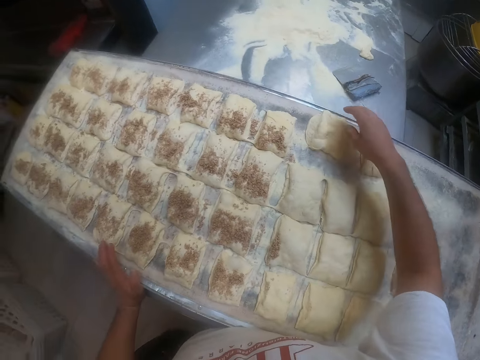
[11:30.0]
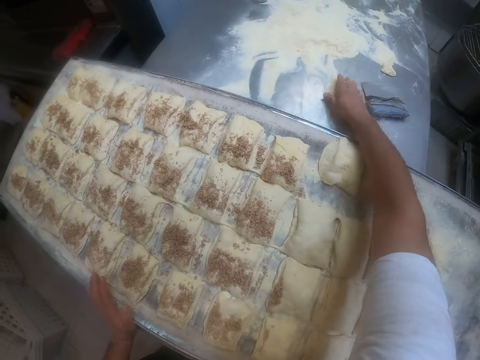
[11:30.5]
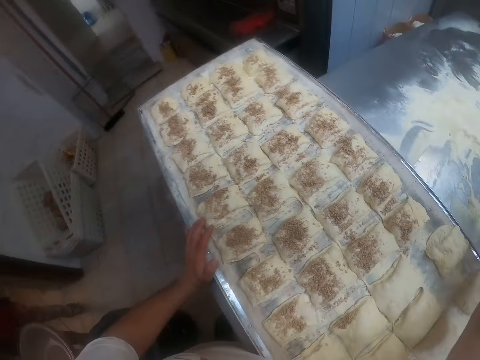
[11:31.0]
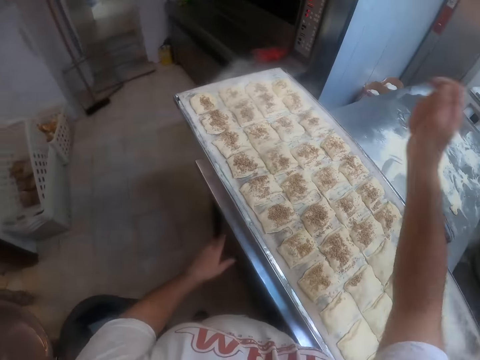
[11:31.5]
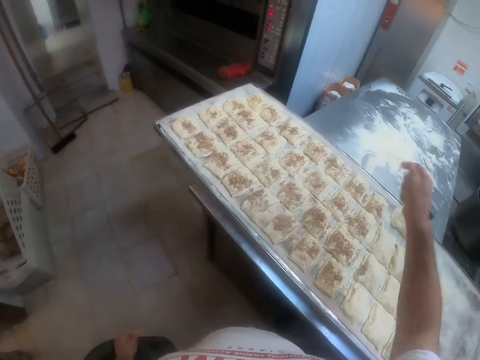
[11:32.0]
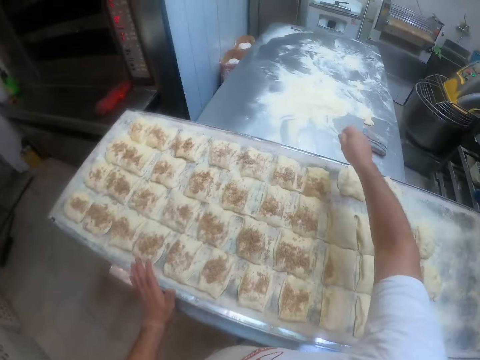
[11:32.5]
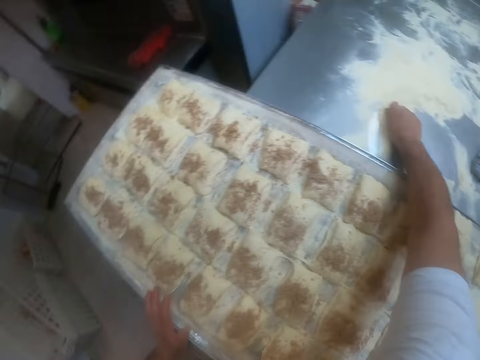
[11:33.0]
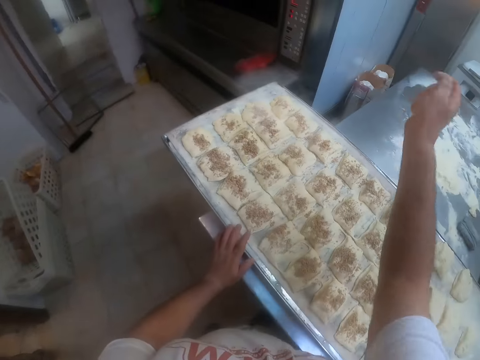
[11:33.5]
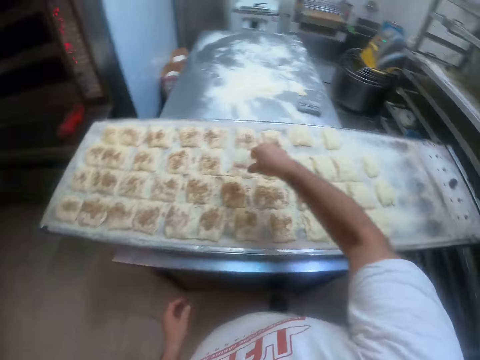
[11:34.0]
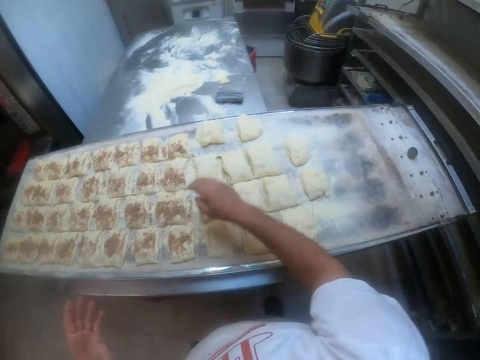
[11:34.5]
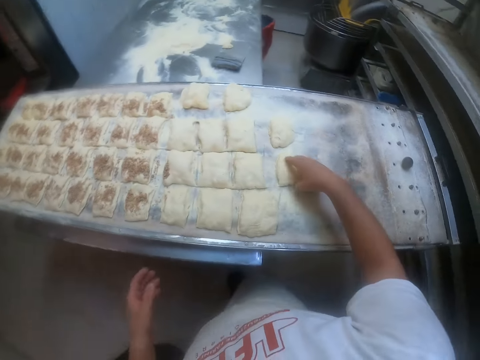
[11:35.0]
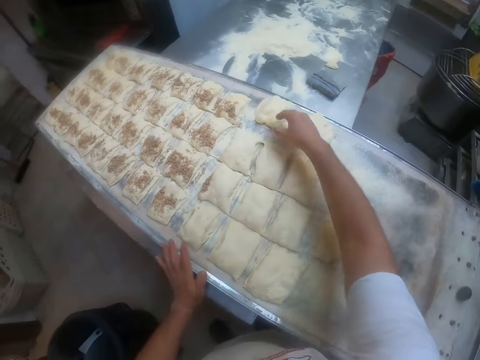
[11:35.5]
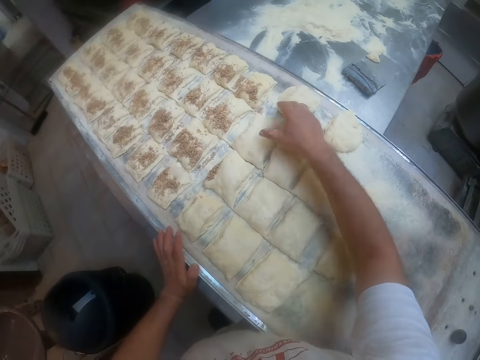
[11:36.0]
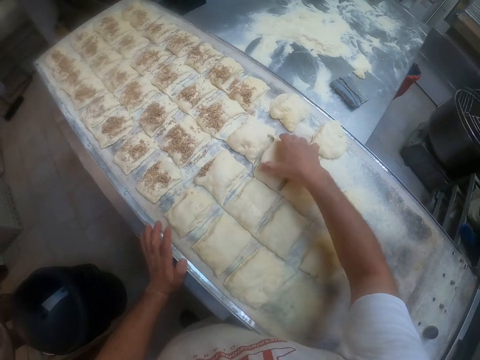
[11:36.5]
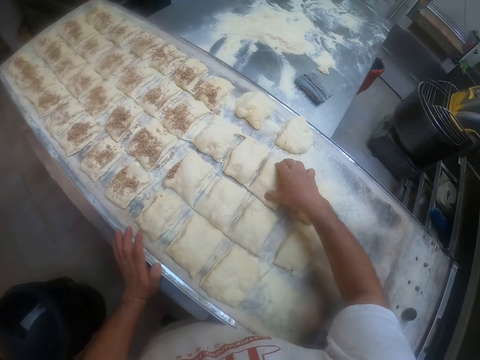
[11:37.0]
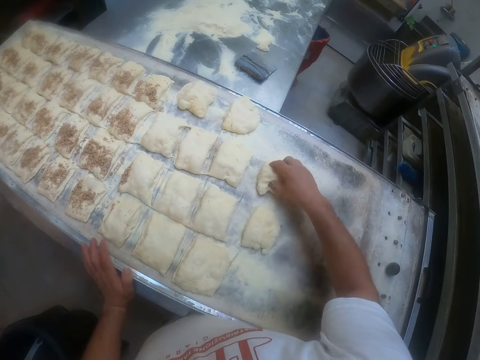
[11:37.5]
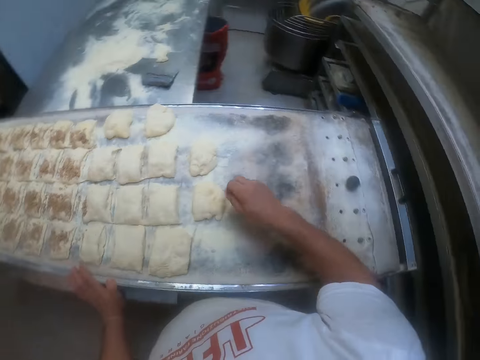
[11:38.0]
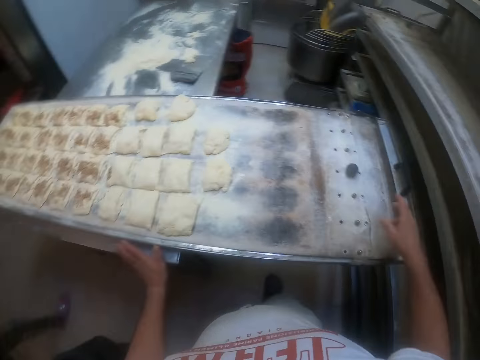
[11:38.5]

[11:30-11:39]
The camera wearer packs some flour from the table with his right hand. He spreads the flour on the doughs in the tray with his right hand. He packs the flour from the table with his right hand. He spreads the flour on the doughs in the tray with his right hand. He touches the dough with his right hand on the tray.

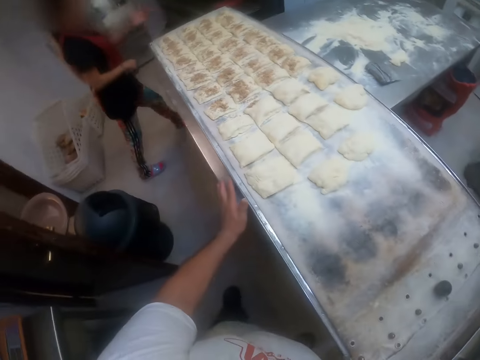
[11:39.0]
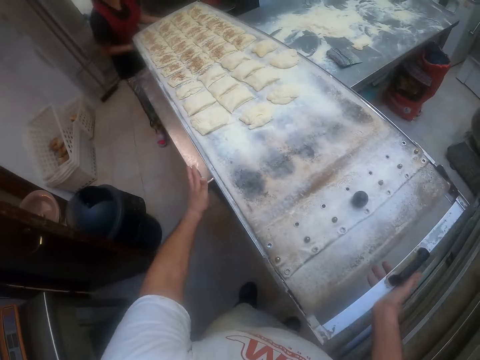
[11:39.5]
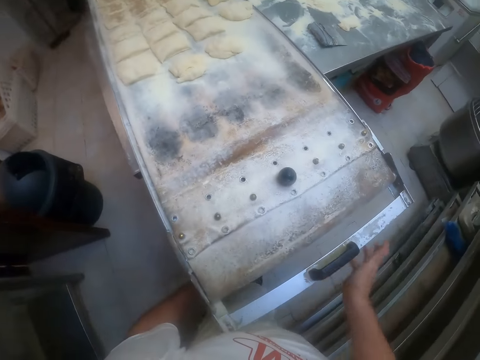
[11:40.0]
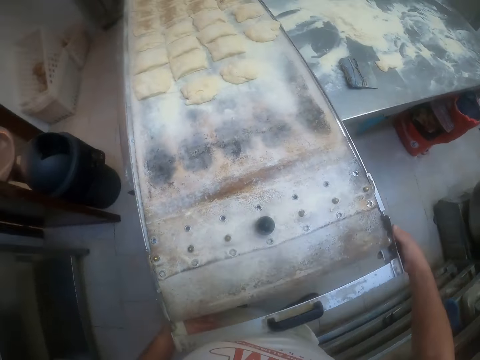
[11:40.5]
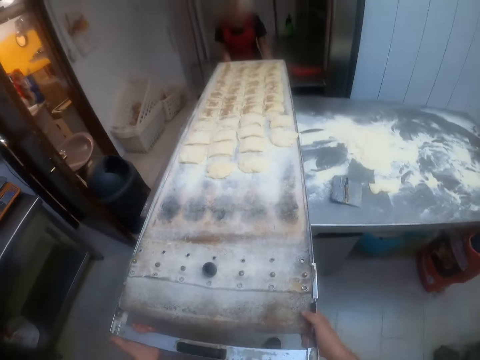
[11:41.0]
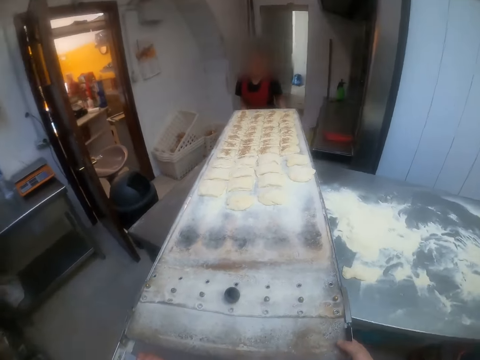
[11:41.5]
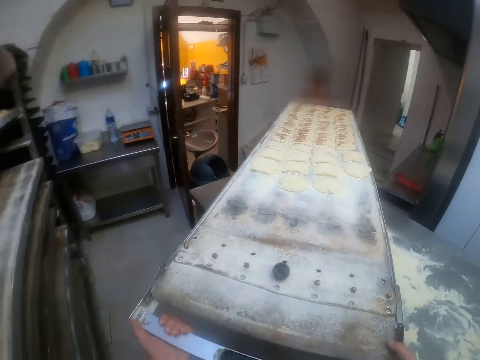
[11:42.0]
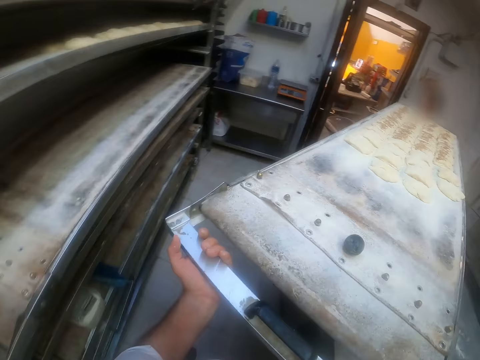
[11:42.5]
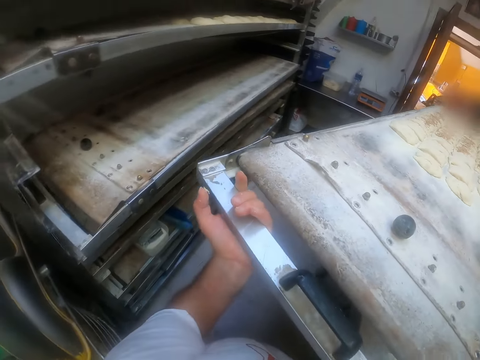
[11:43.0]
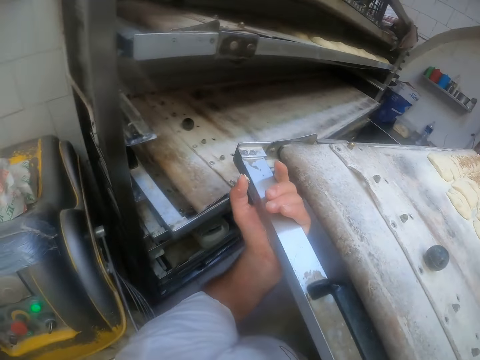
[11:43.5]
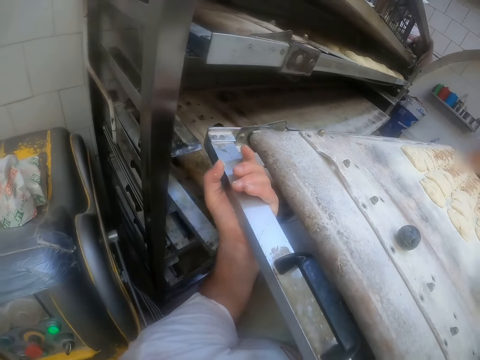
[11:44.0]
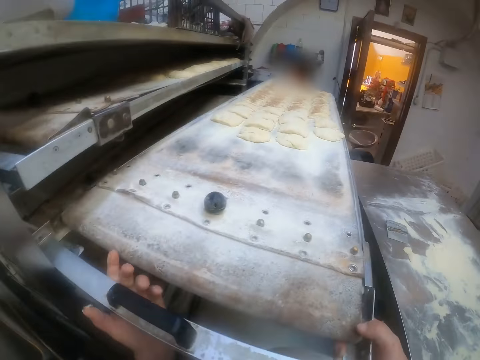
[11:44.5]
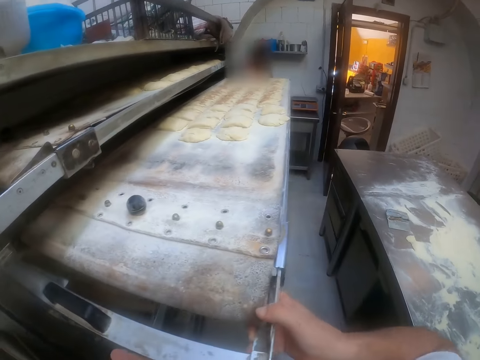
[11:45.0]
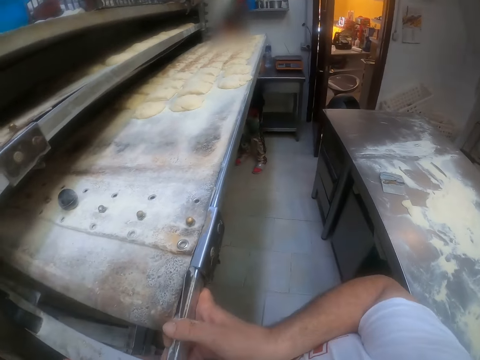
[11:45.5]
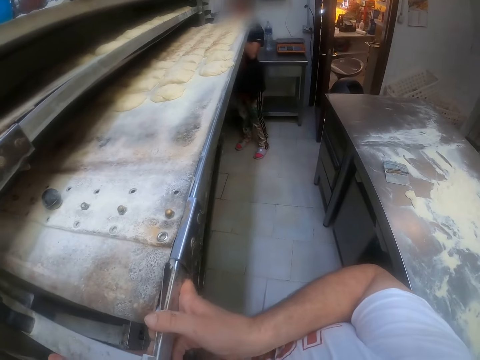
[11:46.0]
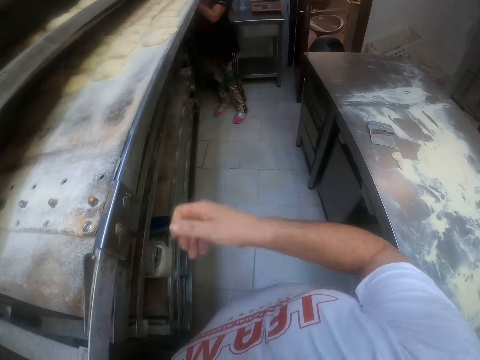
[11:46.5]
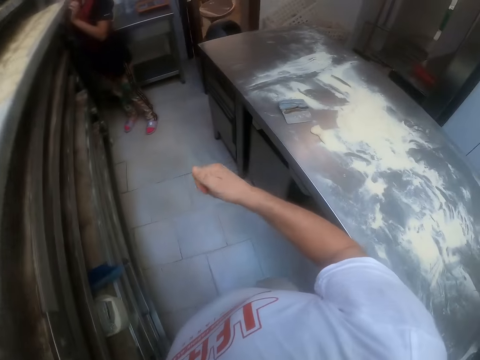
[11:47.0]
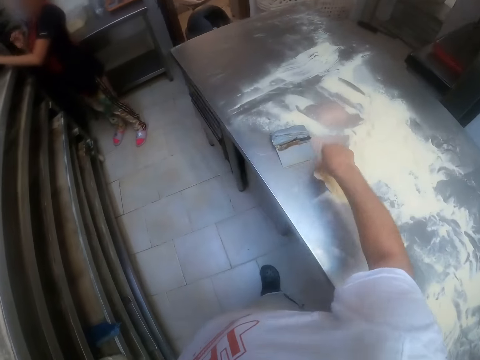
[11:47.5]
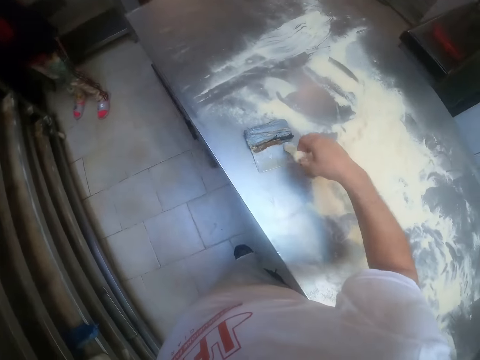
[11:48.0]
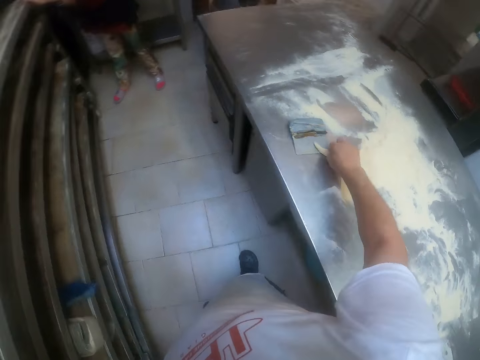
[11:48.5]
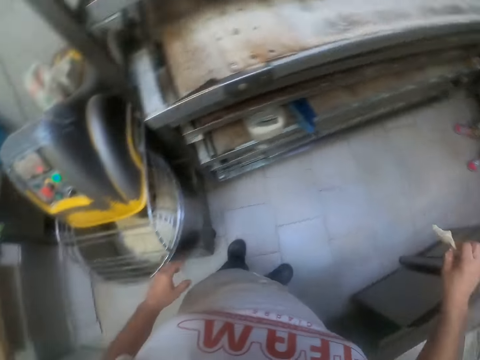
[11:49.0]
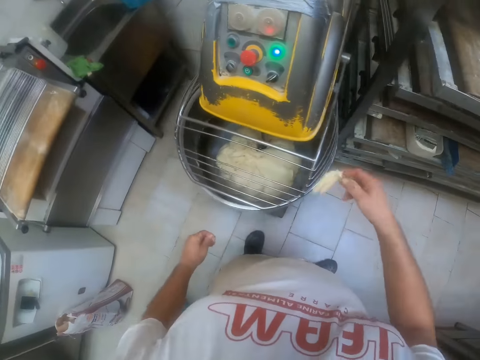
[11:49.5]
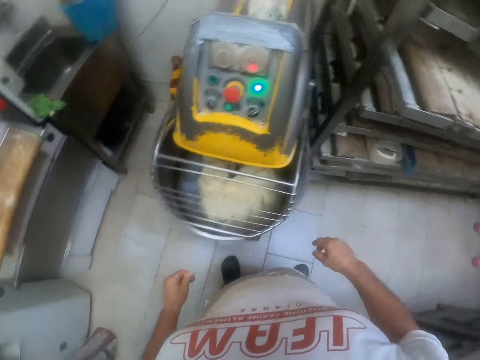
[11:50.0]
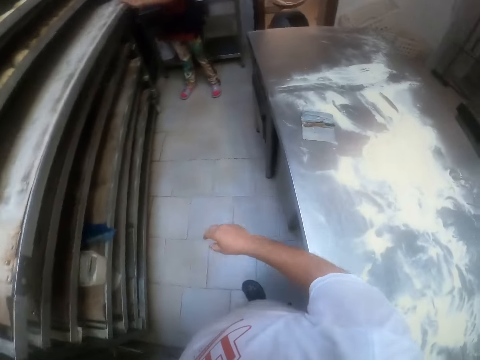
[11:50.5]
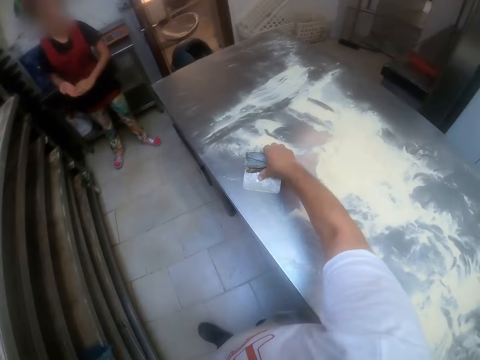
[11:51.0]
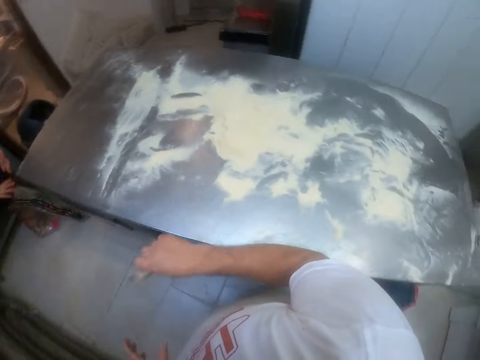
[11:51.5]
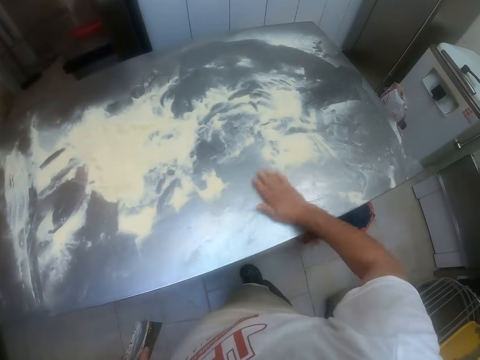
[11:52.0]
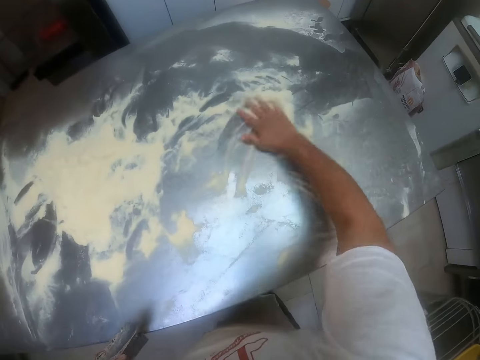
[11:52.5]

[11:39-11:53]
The camera wearer carries the tray with a woman. The woman lifts the tray. The camera wearer lifts the tray. He drops the tray in the shelf with the woman. He picks up a piece of dough from the table with his right hand. He turns the dough. He drops the piece of dough in a dough mixer from his right hand. He picks up the scraper from the table with his right hand. He wipes his right hand on the flour on the table.

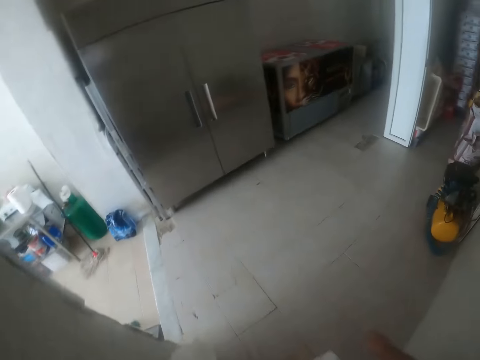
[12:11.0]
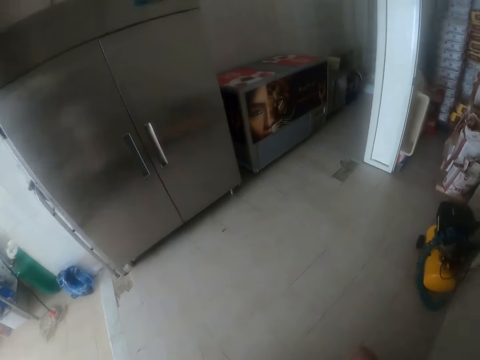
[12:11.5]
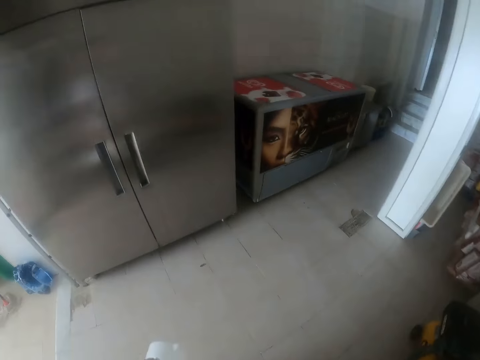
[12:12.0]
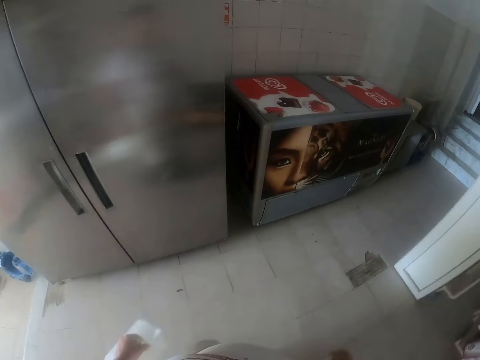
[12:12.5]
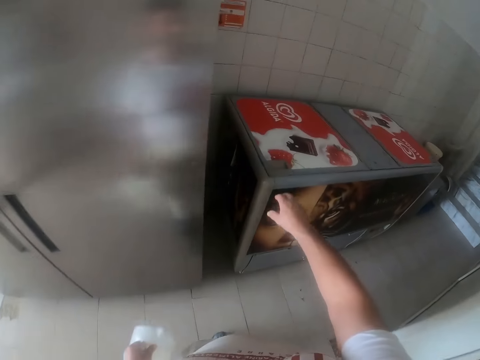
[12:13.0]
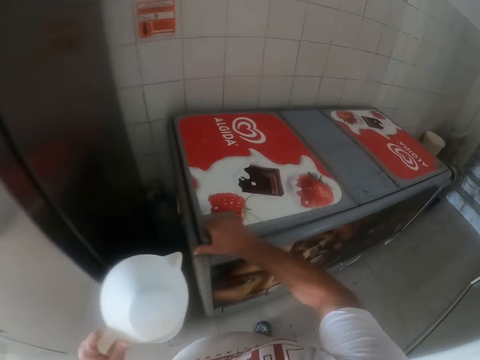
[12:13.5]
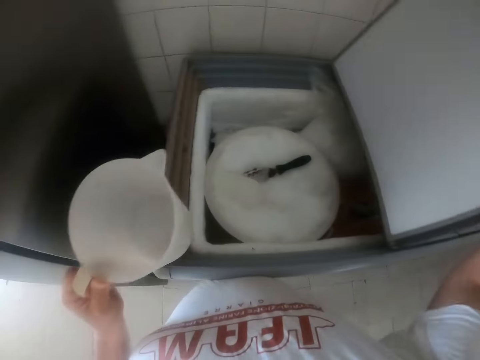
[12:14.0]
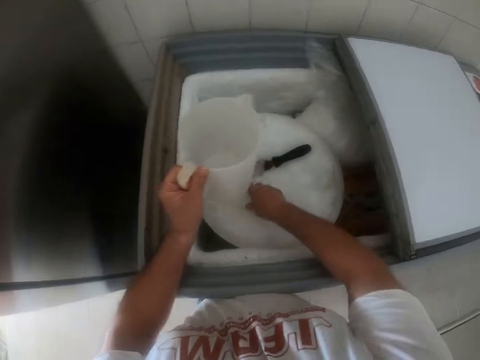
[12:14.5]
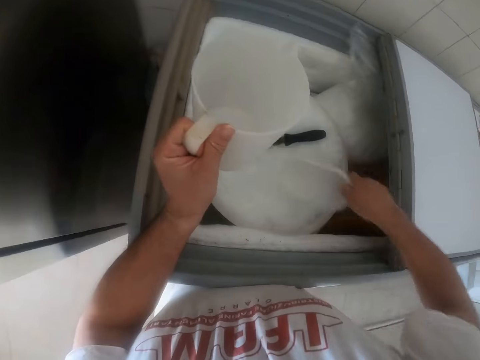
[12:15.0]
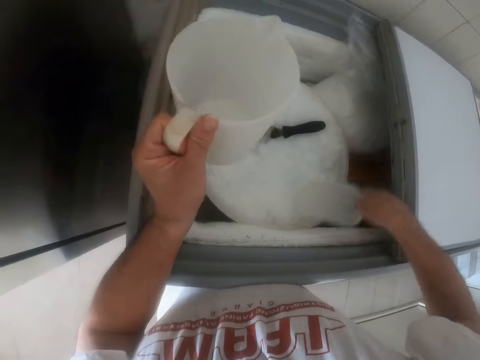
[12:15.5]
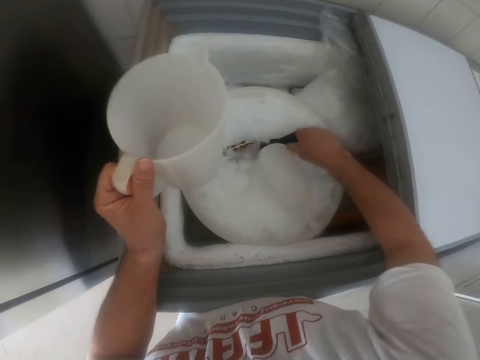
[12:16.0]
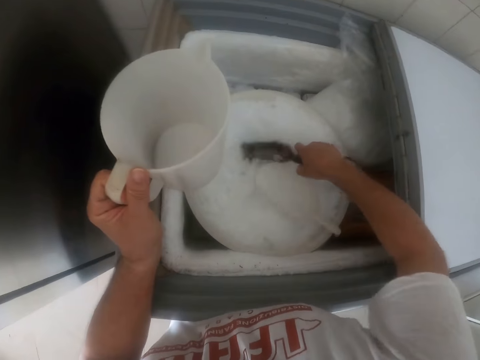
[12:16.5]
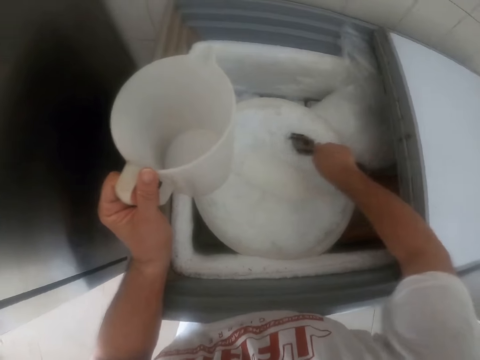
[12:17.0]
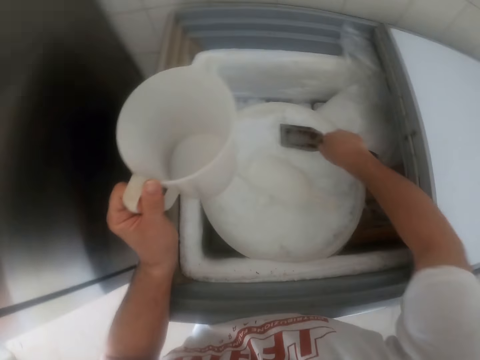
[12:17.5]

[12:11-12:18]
The camera wearer opens a freezer with his right hand. He takes a scoop from a bucket of ice in the freezer with his right hand. He drops the scoop in the ice. He takes the scoop from the bucket of ice with his right hand. He digs the ice in the bucket with the scoop in his right hand.
